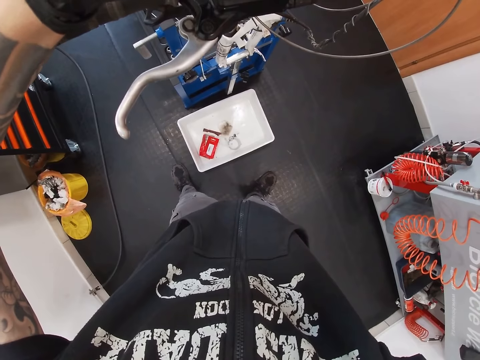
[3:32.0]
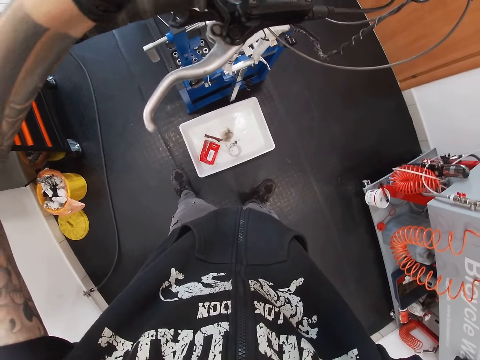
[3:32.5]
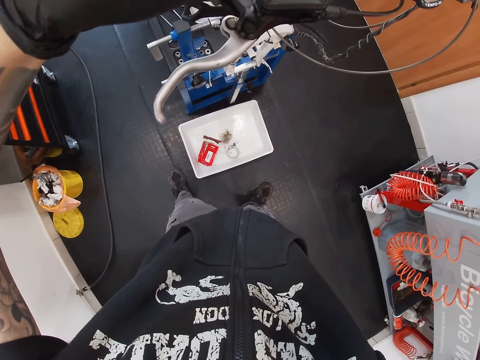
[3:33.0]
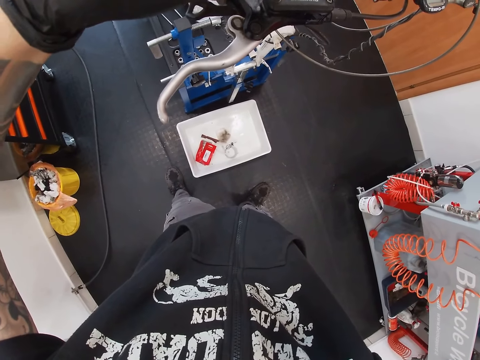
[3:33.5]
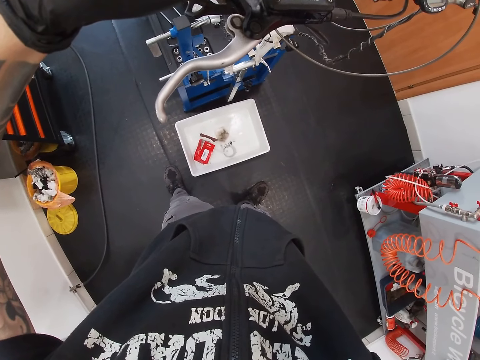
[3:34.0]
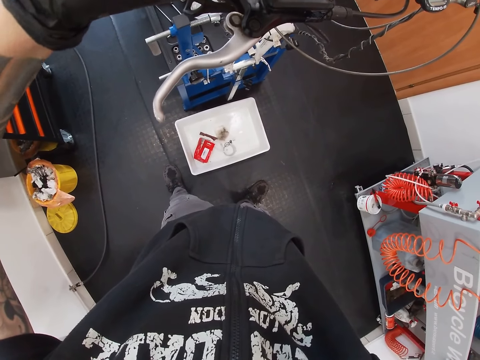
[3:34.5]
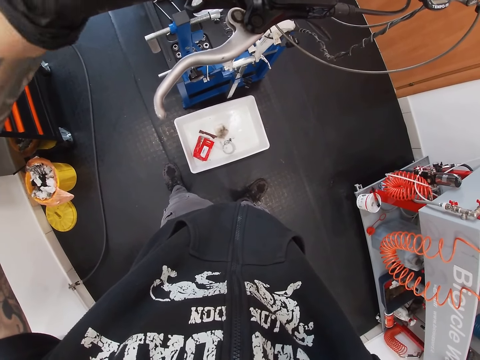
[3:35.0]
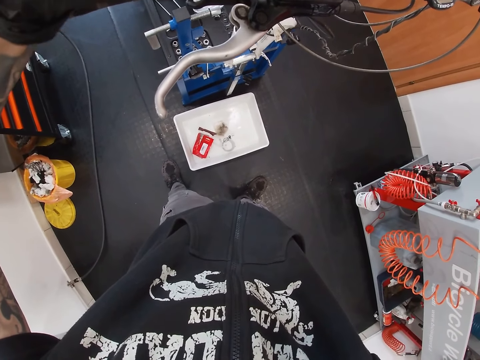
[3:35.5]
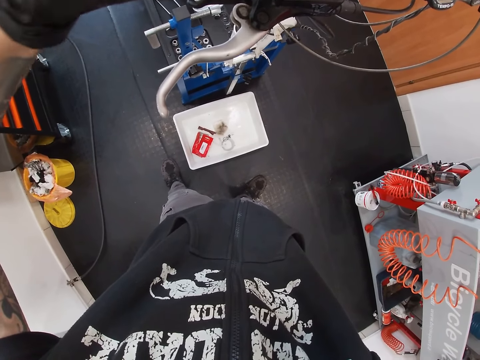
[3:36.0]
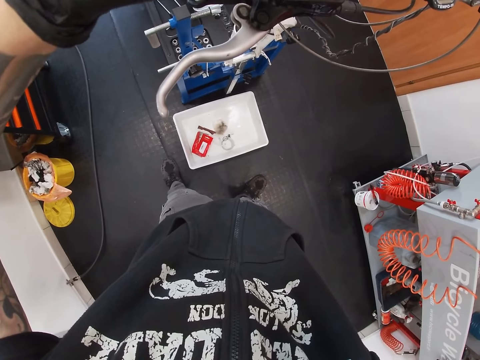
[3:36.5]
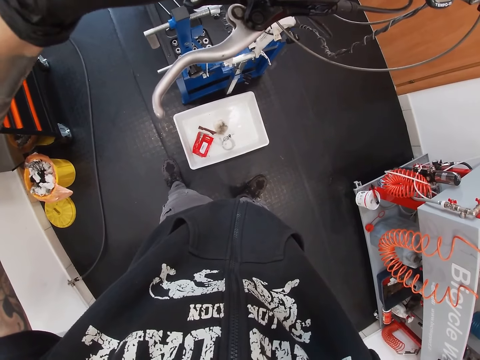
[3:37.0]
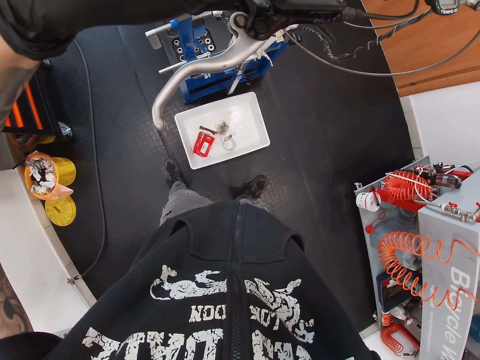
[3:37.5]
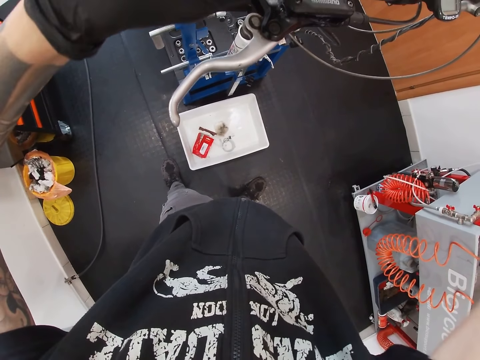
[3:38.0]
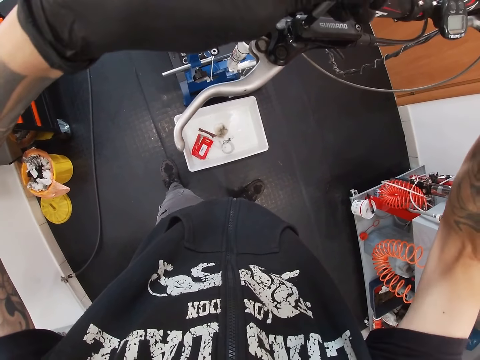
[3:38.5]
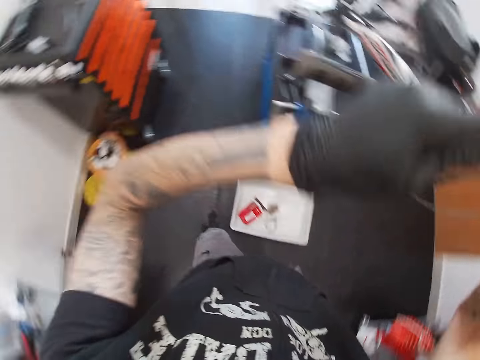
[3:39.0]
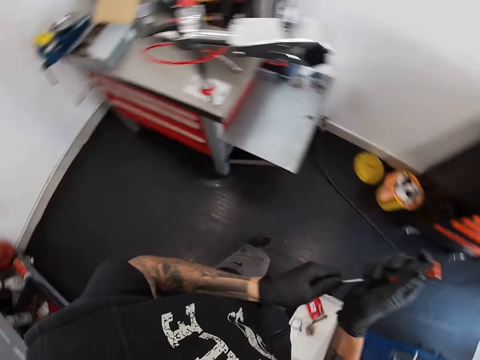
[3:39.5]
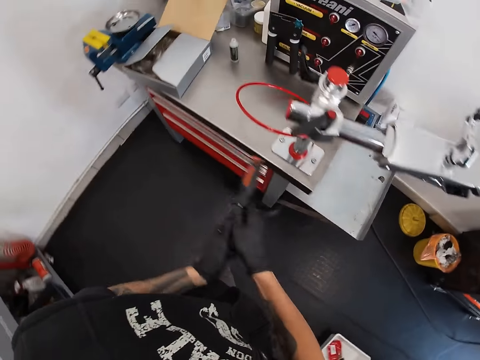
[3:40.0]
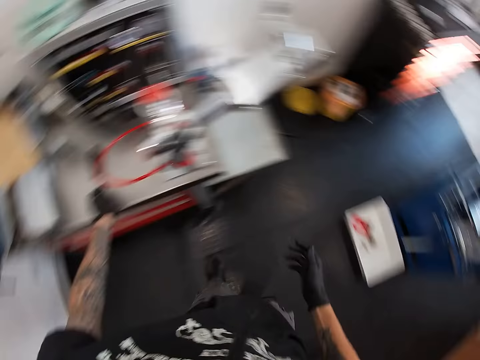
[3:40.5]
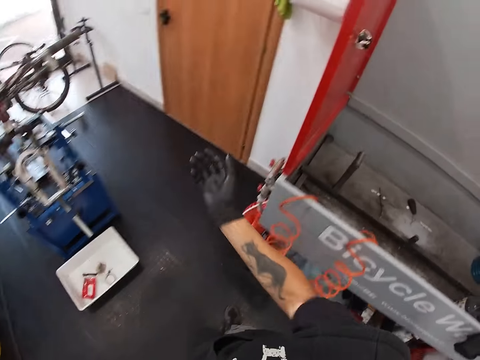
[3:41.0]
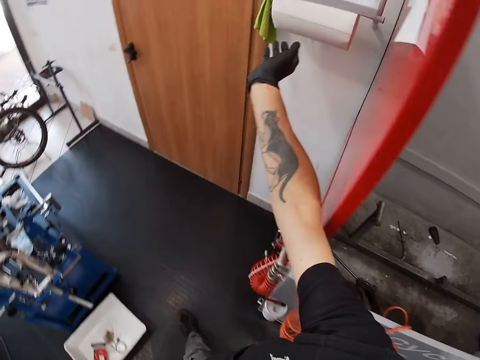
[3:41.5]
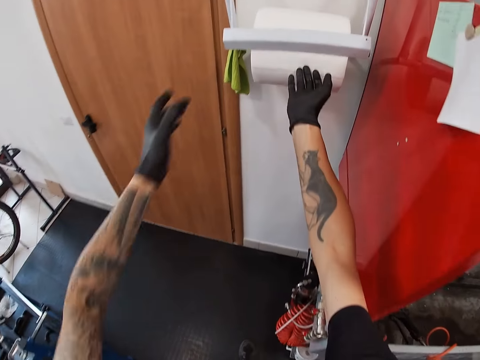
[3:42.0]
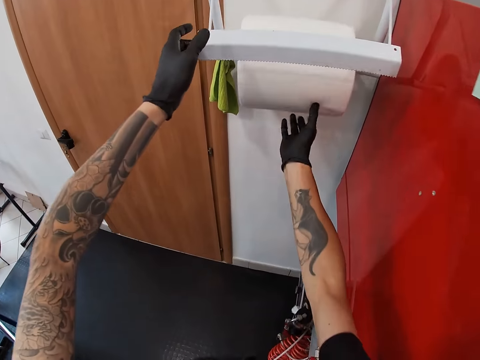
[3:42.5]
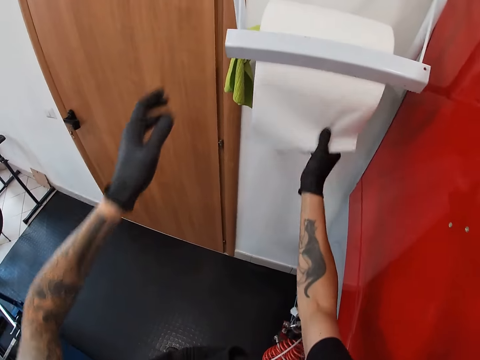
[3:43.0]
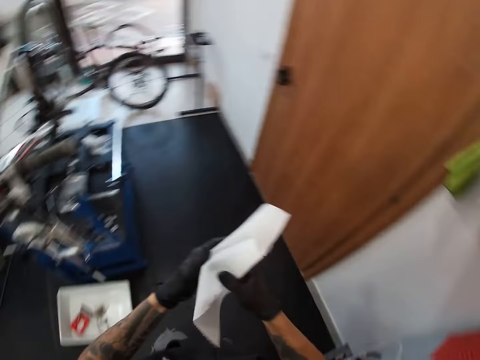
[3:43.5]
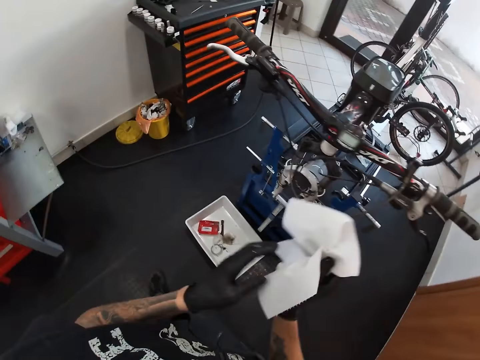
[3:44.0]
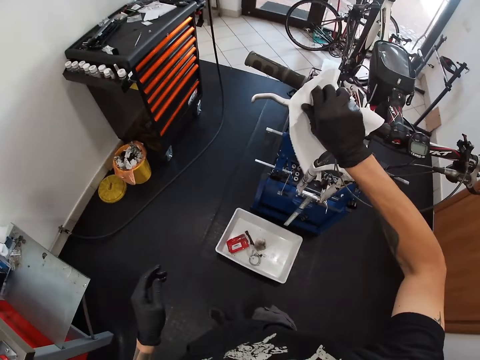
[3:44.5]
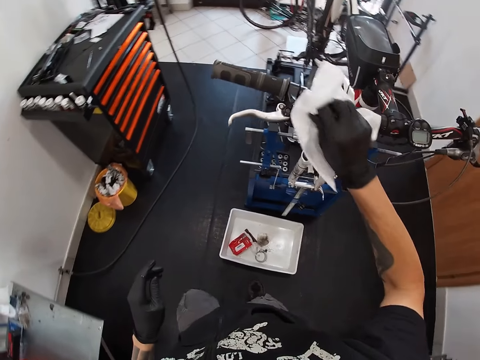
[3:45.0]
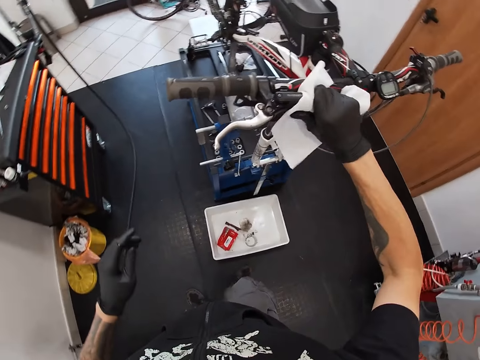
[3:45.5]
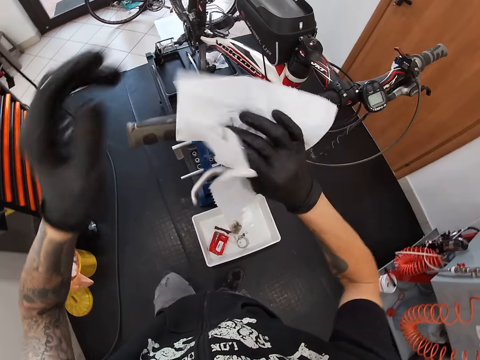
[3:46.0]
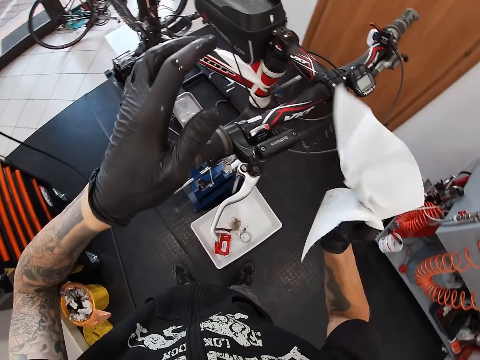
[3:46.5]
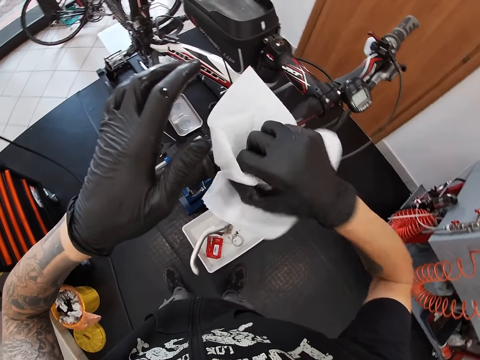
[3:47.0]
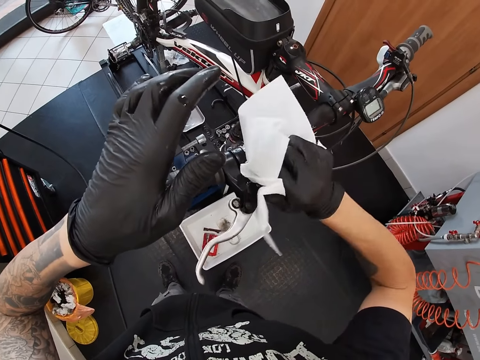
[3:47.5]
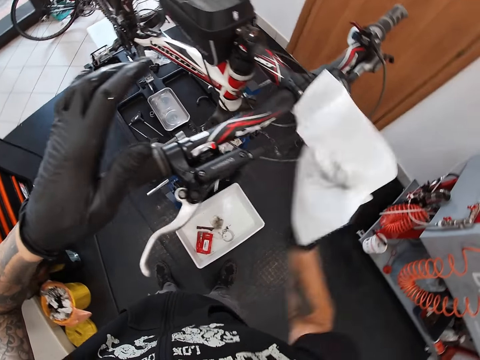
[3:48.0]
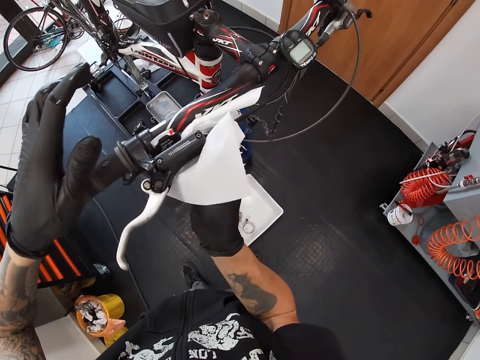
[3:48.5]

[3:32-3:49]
The camera wearer drops the screwdriver on the table with his left hand. He opens a tissue paper holder on a wall with his left hand. He tears a sheet of tissue paper from a roll of tissue paper in the tissue paper holder with his right hand. He cleans both hands with the tissue paper. He cleans the bicycle handlebar with the tissue paper in his right hand.

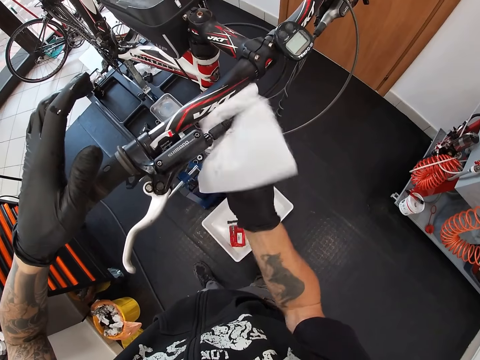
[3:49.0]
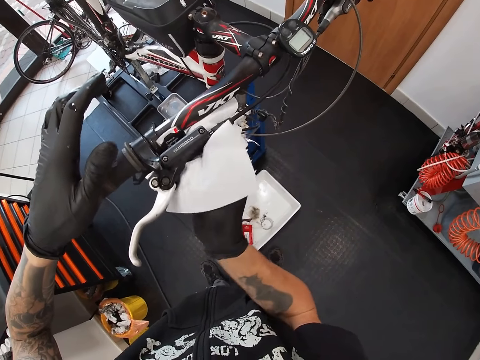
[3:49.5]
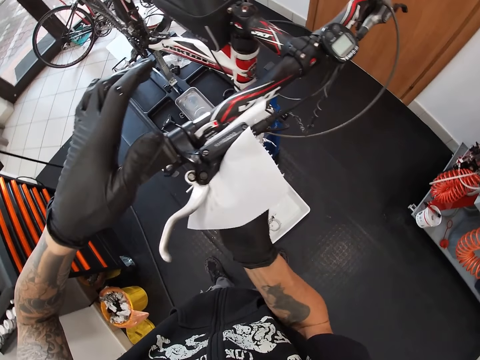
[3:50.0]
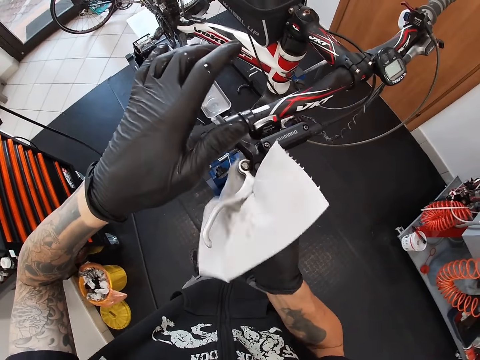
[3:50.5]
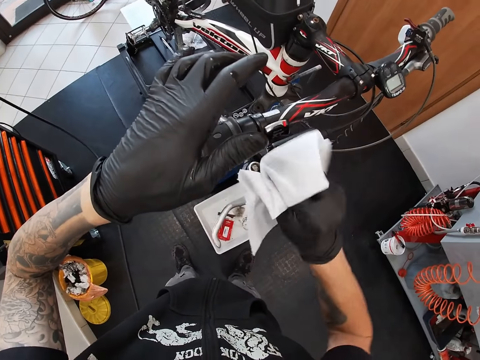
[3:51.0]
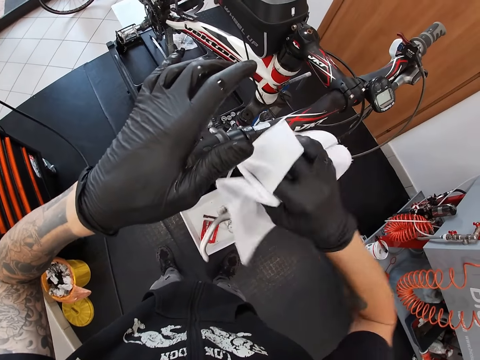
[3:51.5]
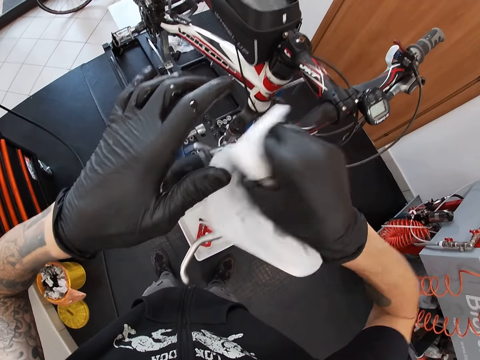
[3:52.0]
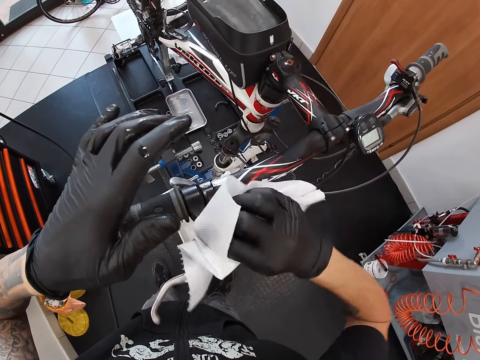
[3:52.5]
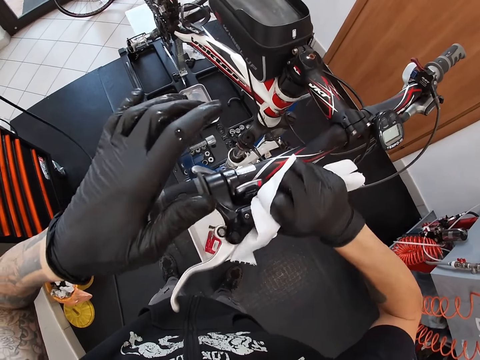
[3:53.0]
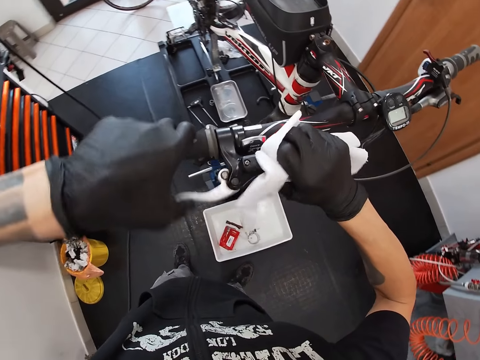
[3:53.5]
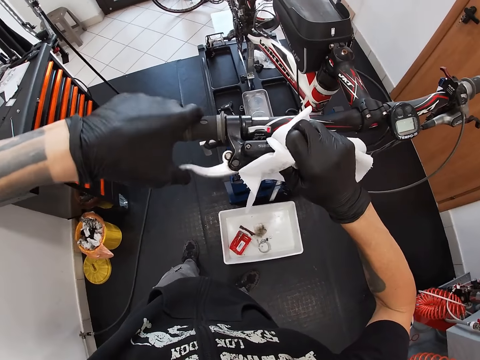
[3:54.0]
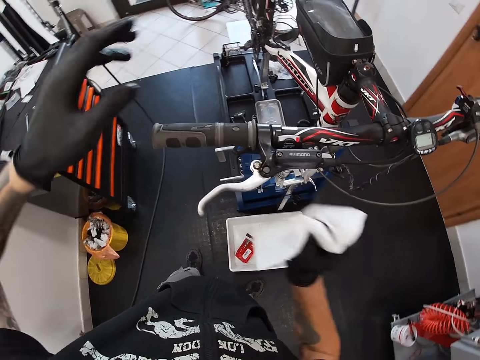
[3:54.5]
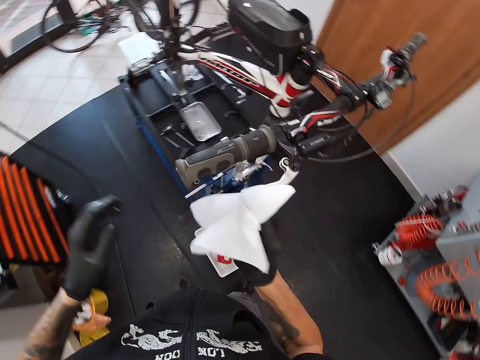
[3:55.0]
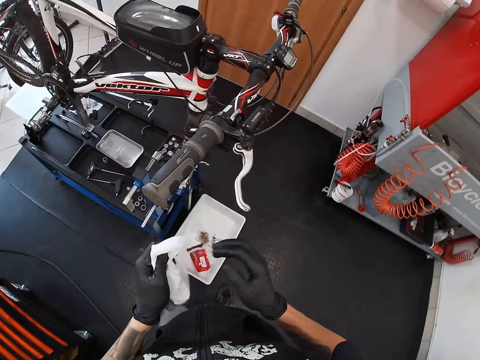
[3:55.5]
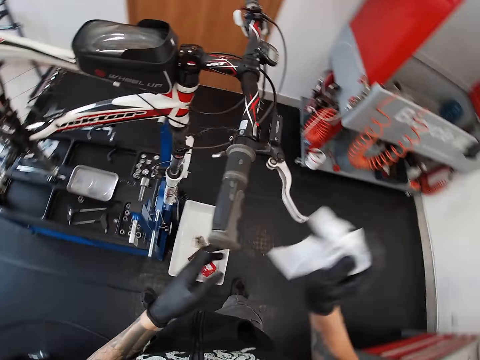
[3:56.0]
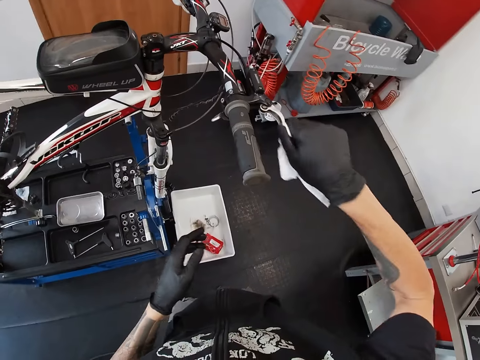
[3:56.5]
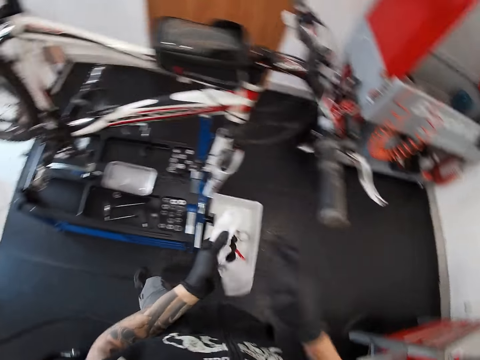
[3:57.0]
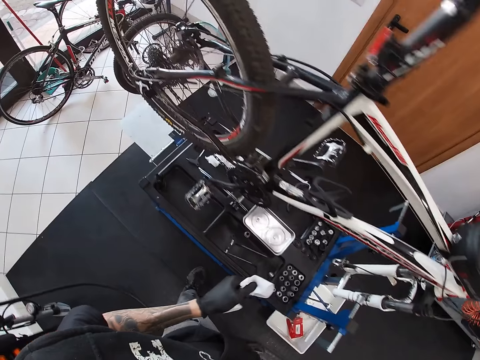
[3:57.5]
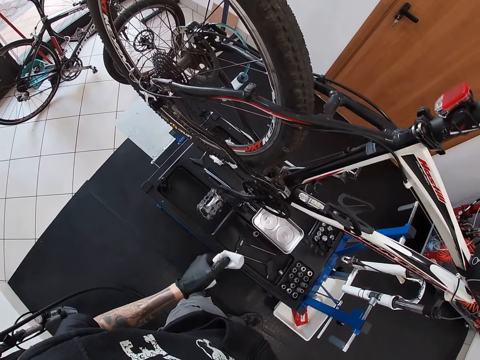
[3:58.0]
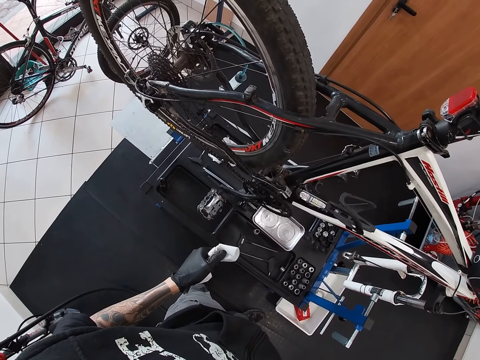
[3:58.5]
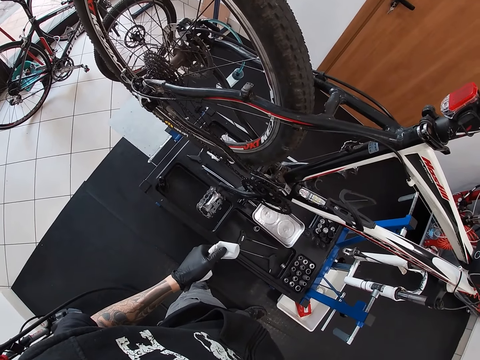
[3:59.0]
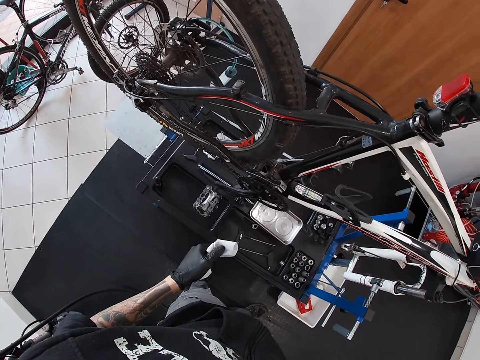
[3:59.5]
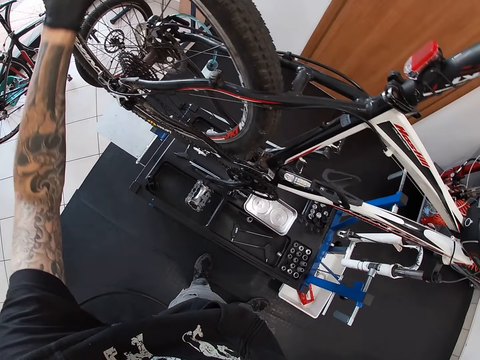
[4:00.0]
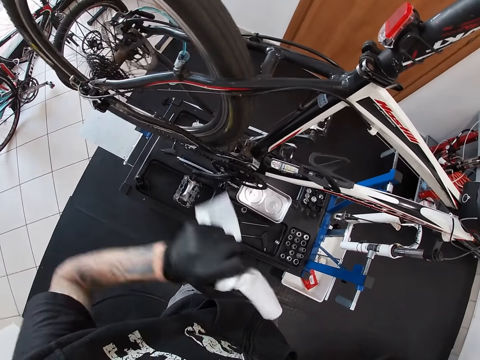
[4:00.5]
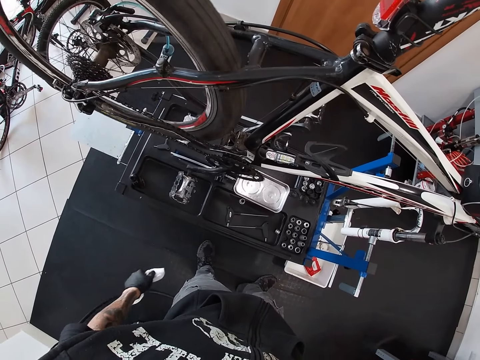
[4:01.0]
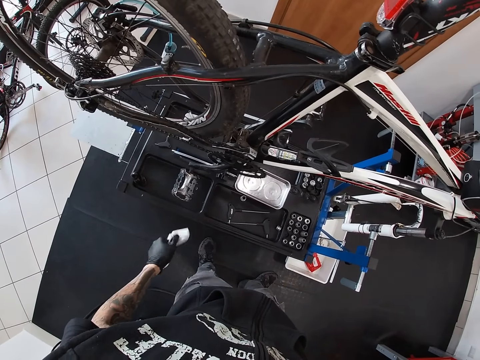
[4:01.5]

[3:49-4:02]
The camera wearer presses the bicycle handlebar with his left hand. He cleans the bicycle handlebar with the tissue paper in his right hand. He cleans both hands with the tissue paper. He cleans the bicycle handlebar with the tissue paper in his right hand. He passes the tissue paper from his right hand to his left hand. He moves the bicycle tire with his left hand.
